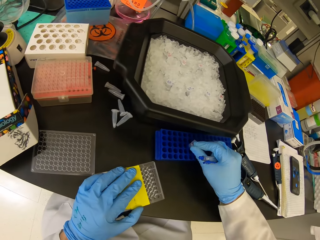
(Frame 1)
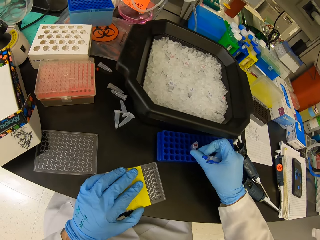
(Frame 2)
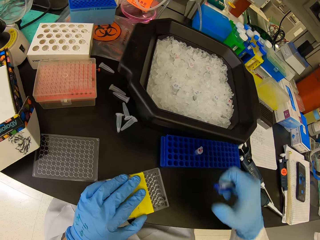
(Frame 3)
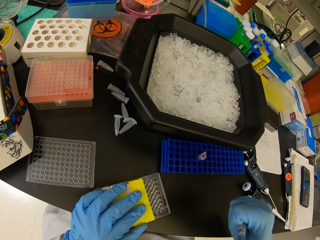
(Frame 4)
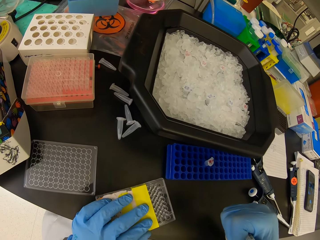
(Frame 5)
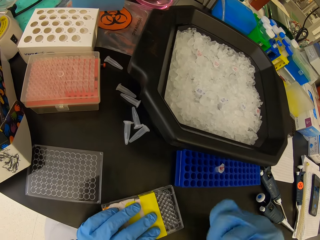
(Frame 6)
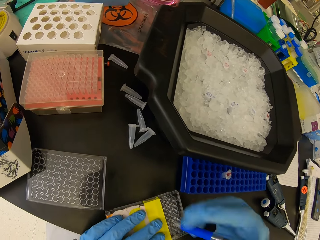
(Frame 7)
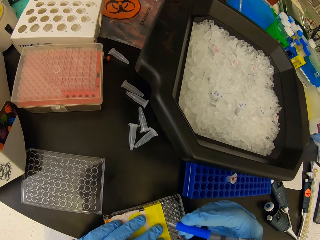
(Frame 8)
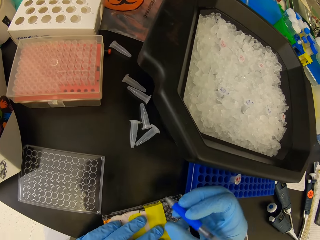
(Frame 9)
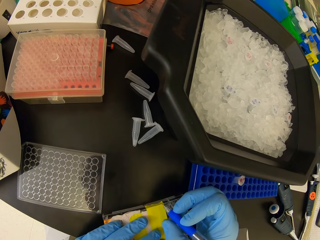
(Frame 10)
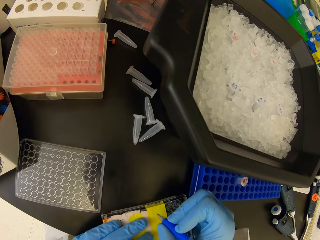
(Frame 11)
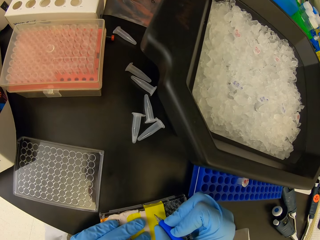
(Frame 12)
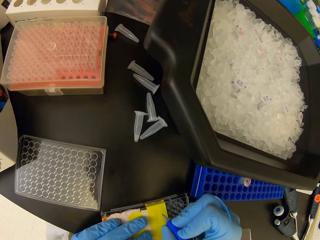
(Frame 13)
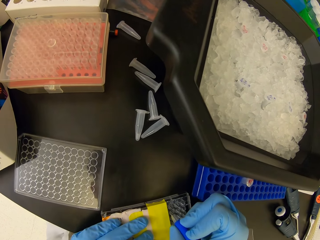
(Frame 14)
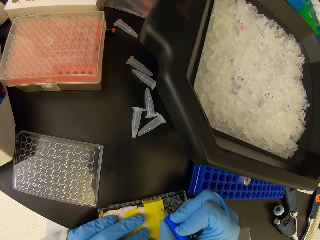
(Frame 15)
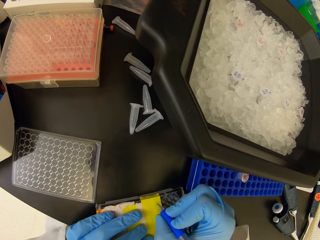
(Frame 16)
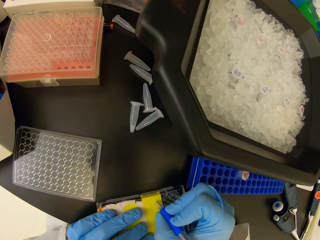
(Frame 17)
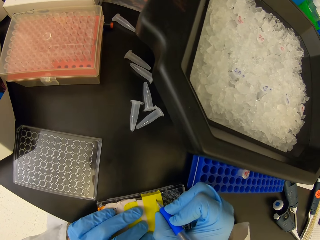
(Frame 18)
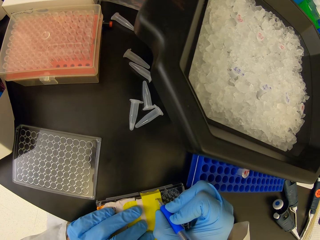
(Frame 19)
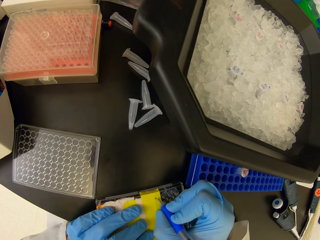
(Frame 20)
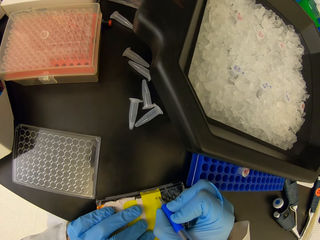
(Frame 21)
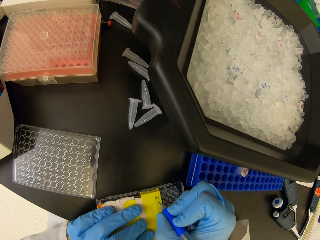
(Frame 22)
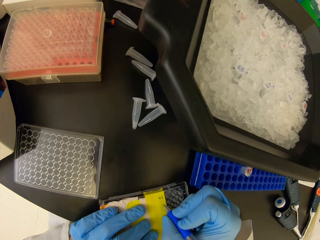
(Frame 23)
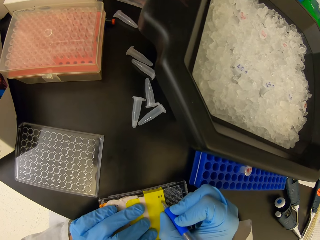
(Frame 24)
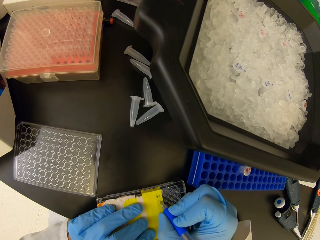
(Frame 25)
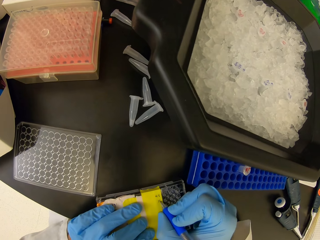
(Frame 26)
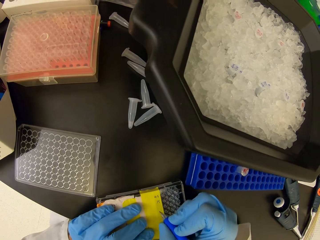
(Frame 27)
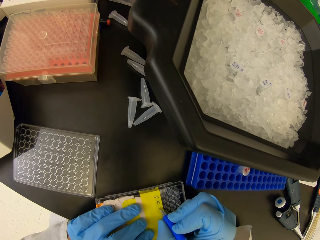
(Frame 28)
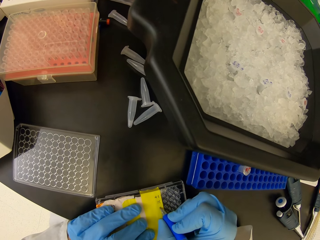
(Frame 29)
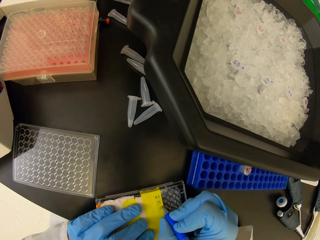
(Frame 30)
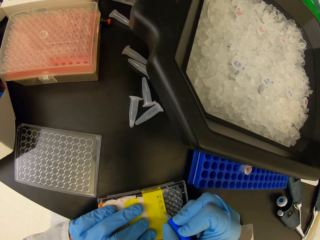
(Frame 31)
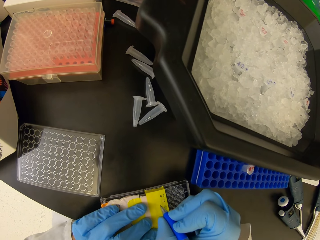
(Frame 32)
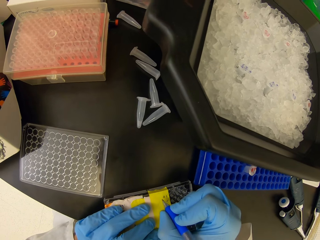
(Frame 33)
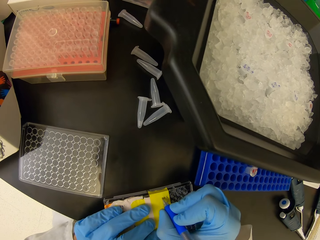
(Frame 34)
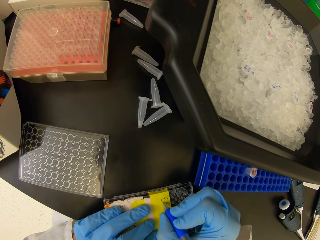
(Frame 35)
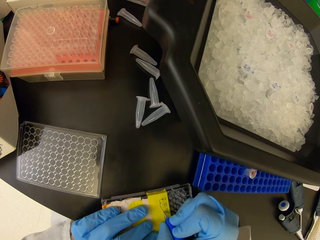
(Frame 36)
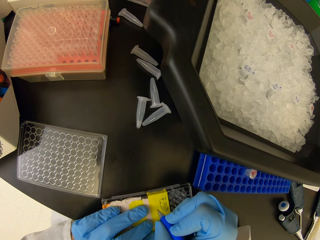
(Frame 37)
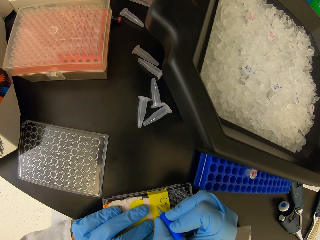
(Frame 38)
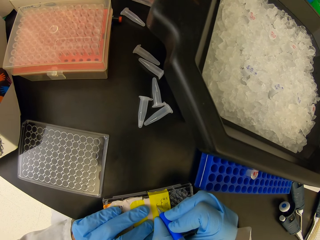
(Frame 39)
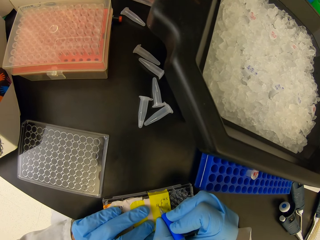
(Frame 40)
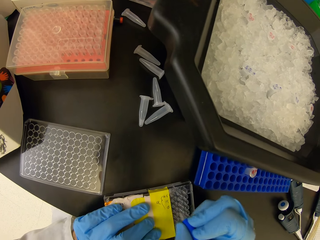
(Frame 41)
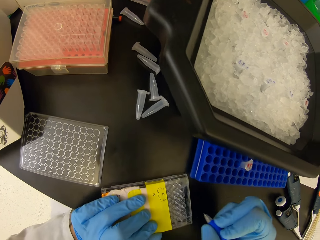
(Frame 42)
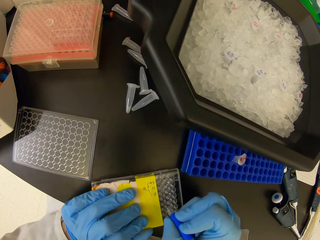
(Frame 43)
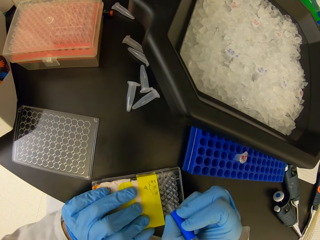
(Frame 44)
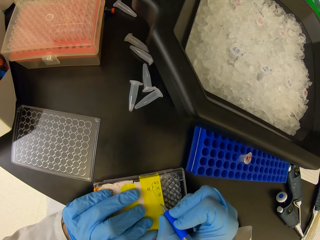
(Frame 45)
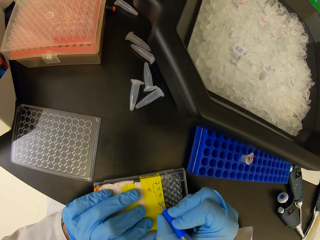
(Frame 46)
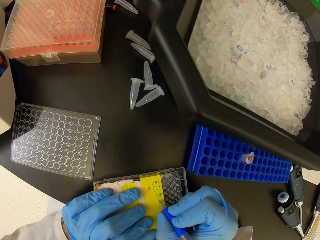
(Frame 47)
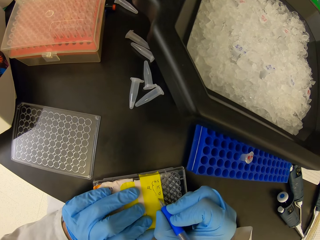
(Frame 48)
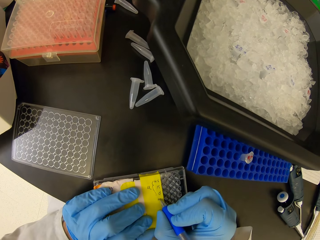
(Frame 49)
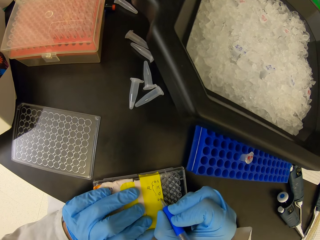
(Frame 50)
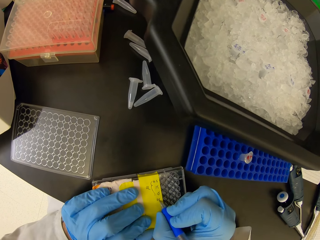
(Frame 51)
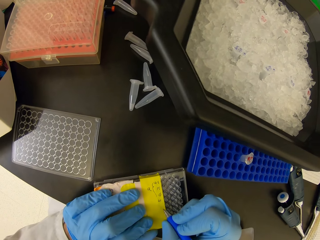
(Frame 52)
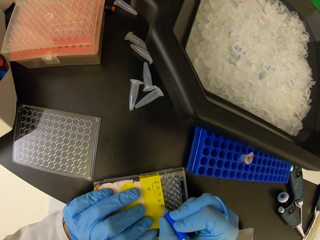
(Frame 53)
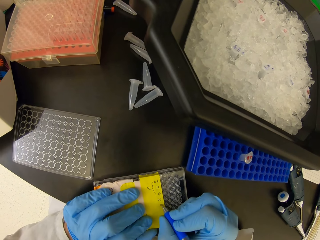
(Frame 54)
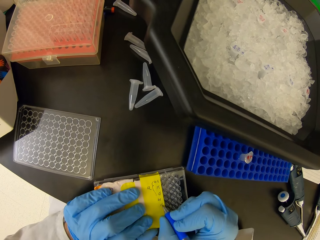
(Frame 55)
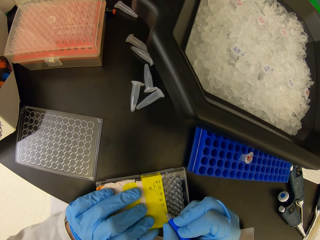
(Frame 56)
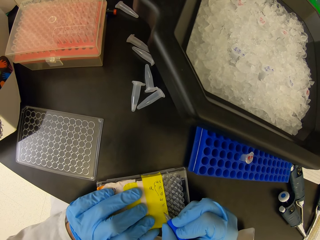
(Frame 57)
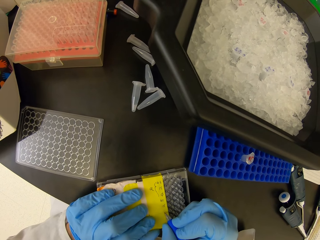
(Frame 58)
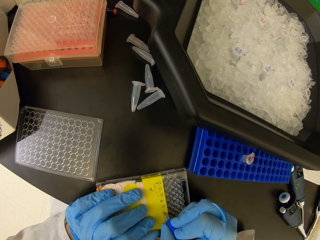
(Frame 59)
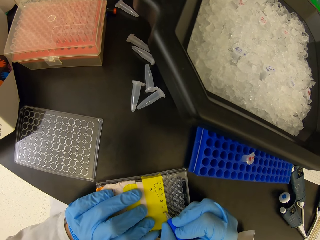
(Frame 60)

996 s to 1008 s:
The camera wearer writes on top of the masking tape on the tray cell.

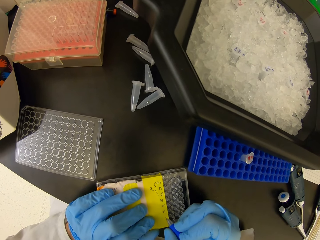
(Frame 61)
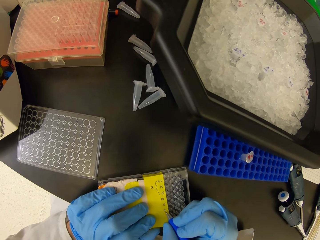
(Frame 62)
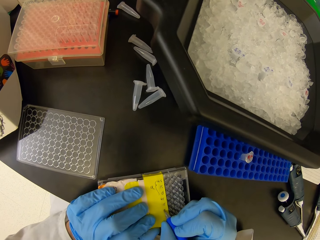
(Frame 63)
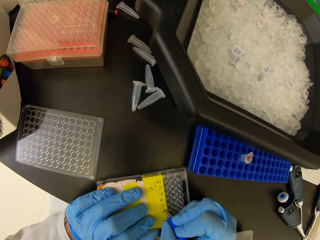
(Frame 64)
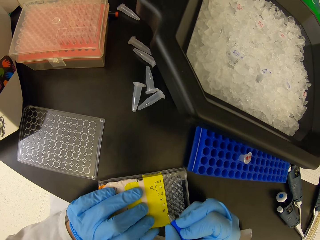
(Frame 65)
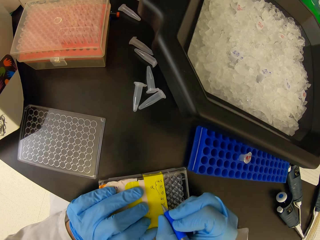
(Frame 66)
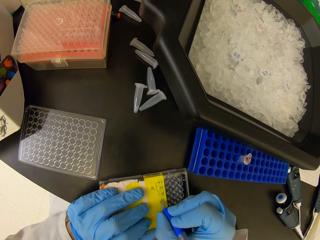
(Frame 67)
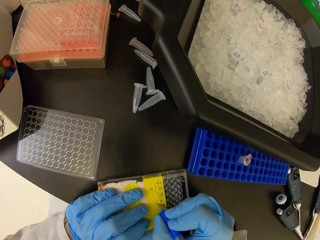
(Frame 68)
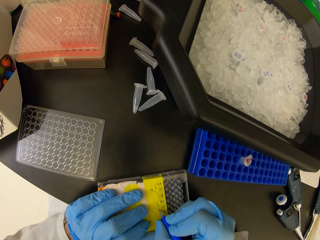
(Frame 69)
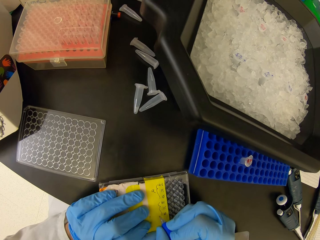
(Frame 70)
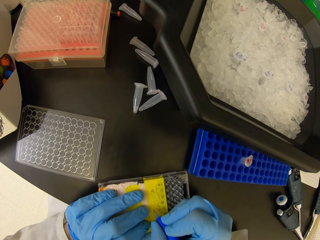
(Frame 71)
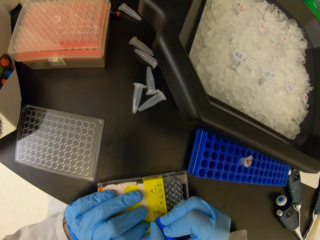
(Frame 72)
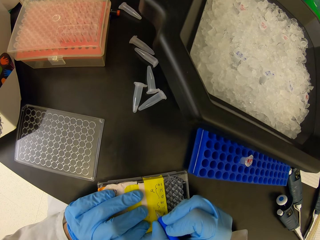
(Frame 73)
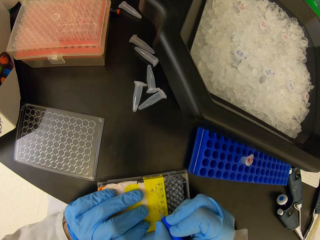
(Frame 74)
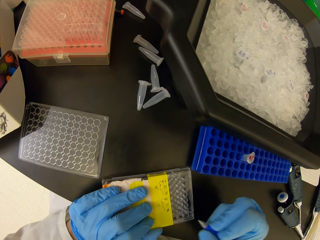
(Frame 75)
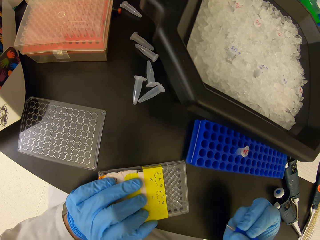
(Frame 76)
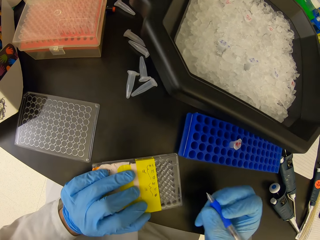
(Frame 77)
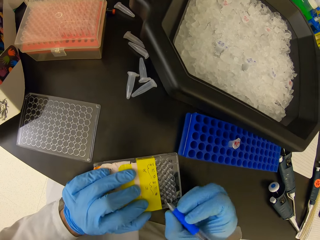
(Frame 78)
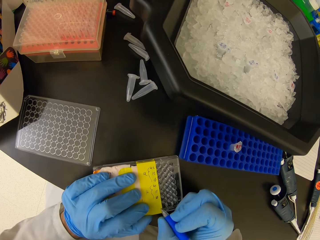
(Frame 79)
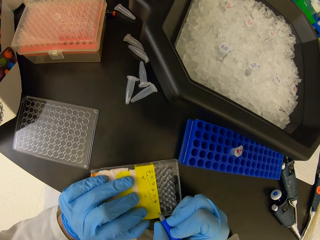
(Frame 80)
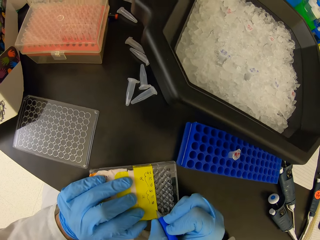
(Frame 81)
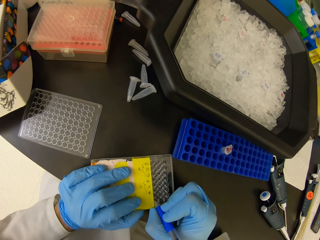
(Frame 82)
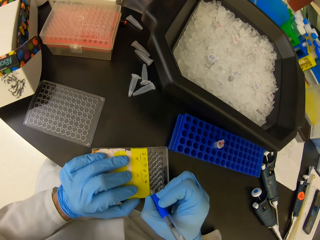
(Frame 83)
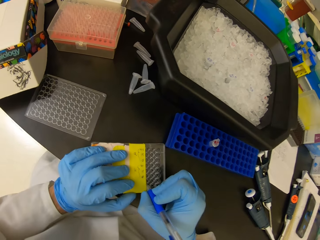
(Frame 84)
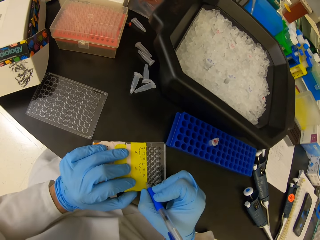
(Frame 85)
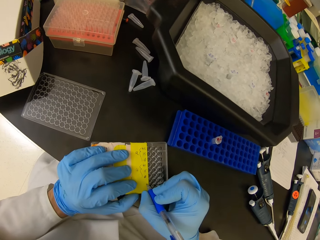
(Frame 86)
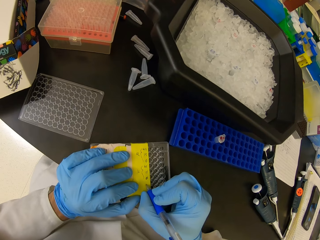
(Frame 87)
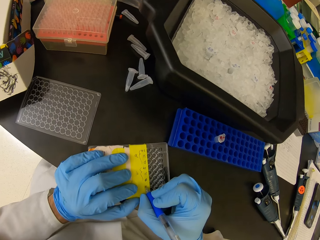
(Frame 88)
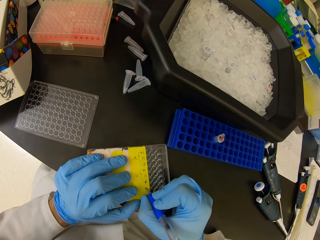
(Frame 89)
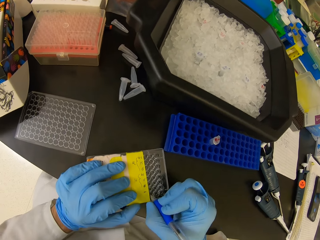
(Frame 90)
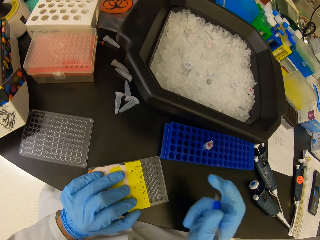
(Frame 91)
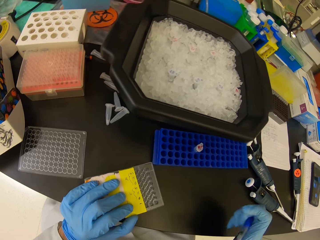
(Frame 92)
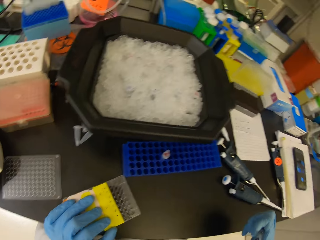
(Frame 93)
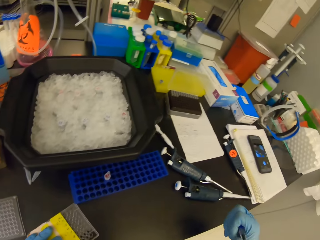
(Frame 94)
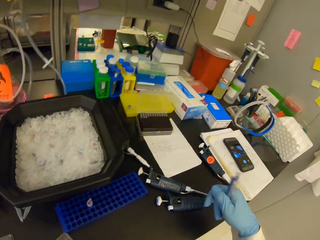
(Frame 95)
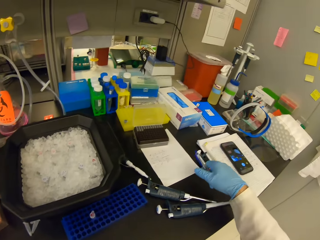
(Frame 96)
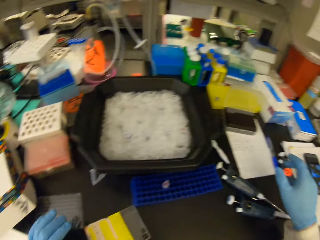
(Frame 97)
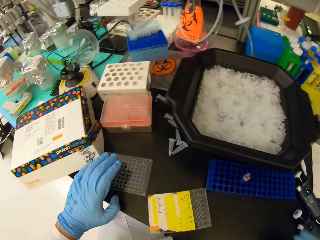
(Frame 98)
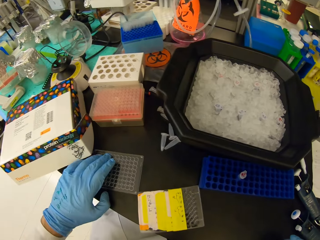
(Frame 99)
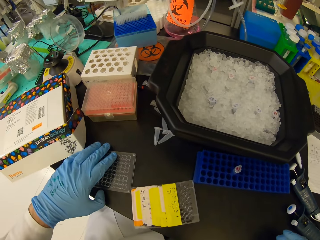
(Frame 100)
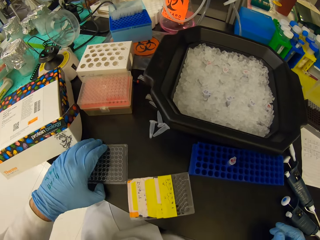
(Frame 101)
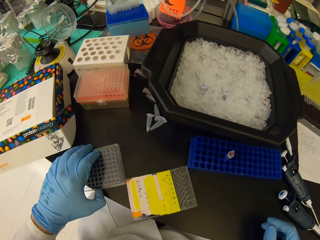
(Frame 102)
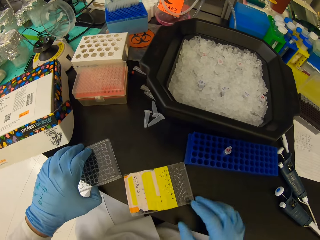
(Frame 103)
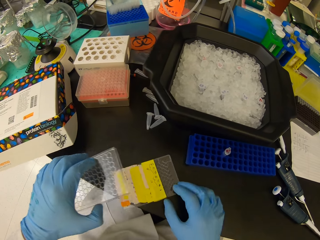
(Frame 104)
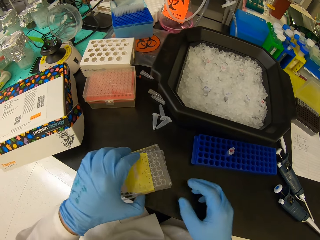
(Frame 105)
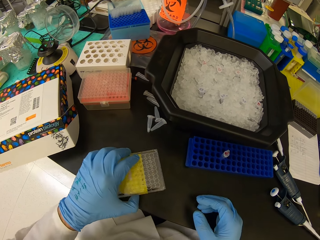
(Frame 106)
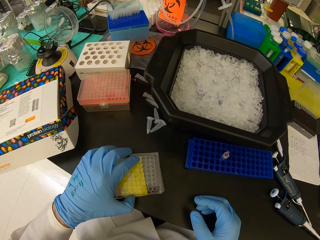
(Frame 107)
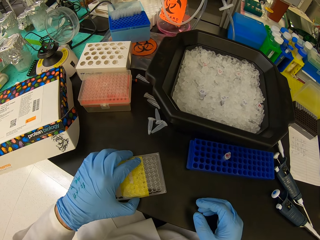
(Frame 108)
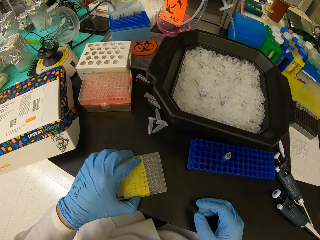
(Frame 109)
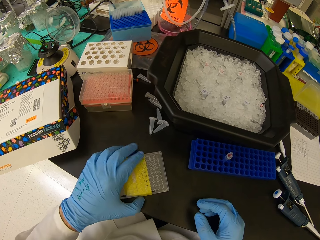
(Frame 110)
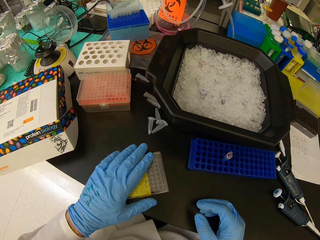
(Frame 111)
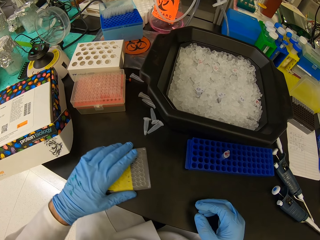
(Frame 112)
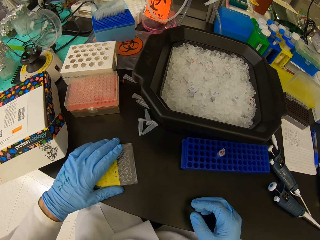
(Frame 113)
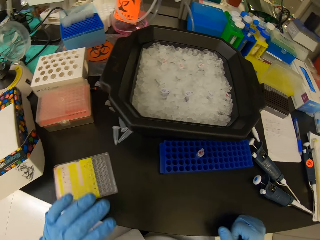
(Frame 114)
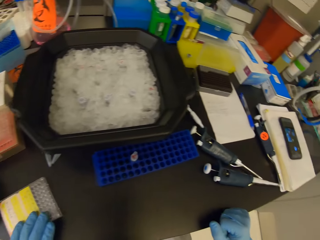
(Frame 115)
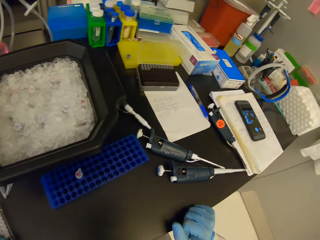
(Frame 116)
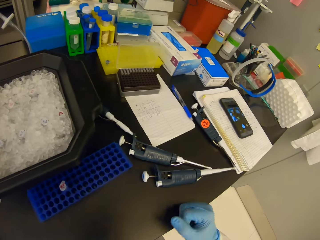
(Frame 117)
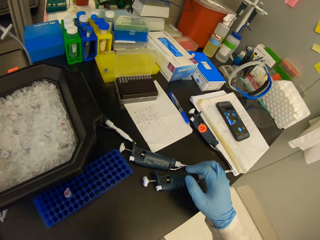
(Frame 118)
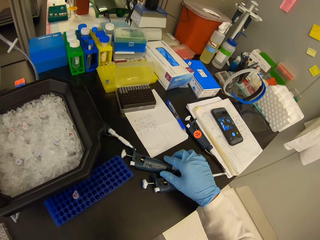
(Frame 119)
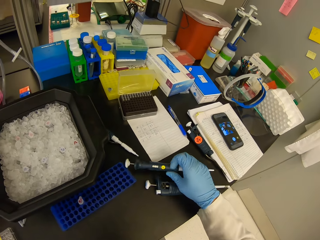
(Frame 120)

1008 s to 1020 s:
The camera wearer puts the pen on the table. They pick up the plastic box cover. They cover the plastic box.
